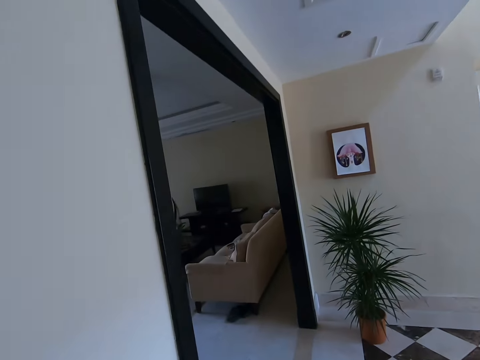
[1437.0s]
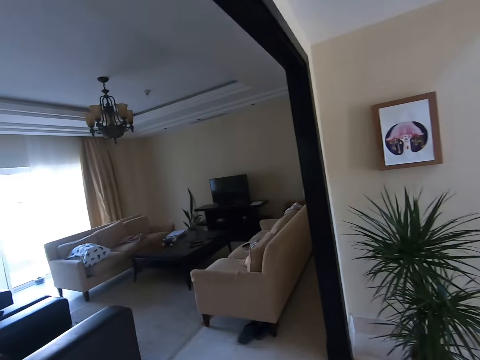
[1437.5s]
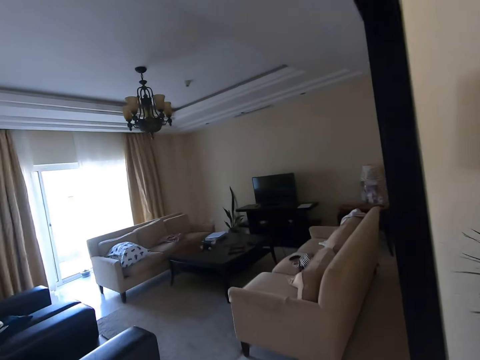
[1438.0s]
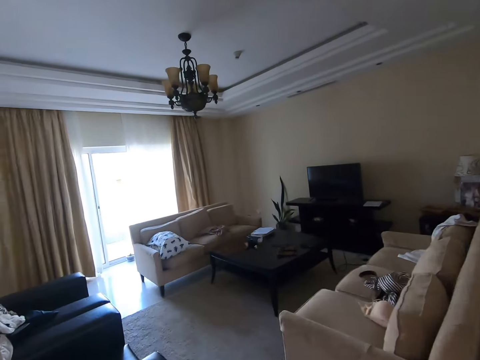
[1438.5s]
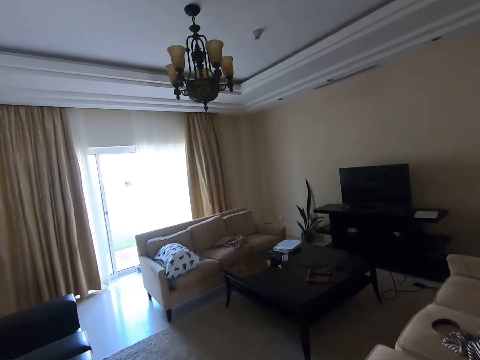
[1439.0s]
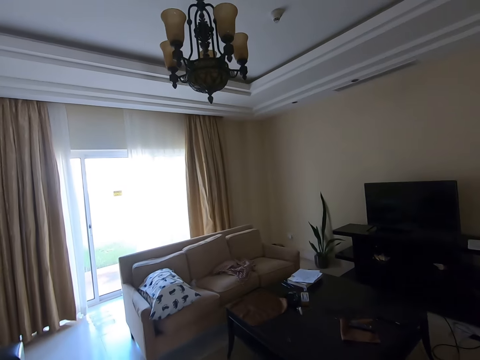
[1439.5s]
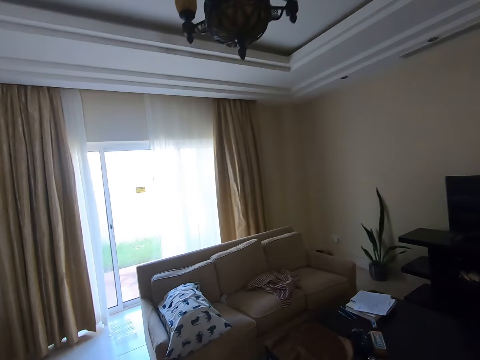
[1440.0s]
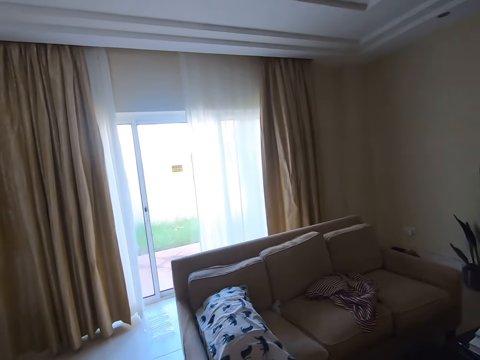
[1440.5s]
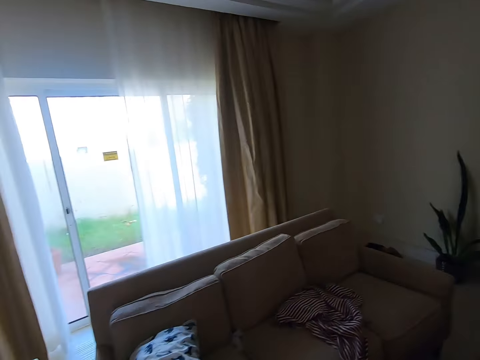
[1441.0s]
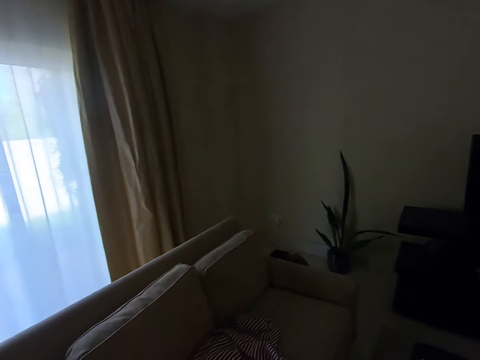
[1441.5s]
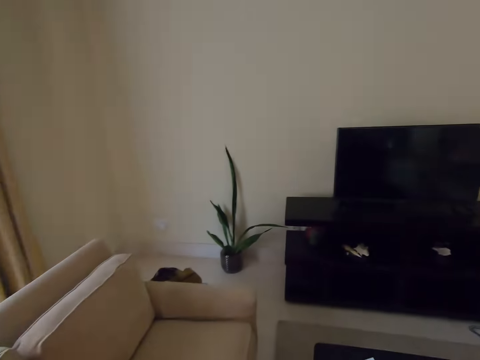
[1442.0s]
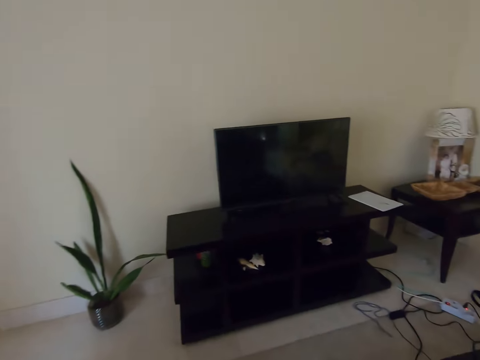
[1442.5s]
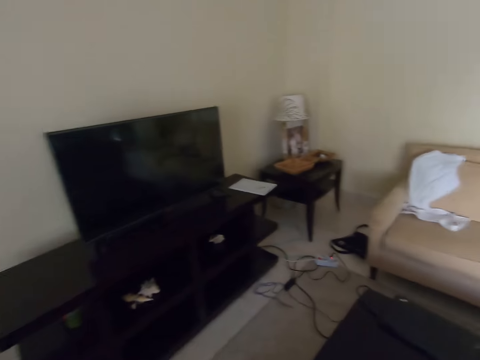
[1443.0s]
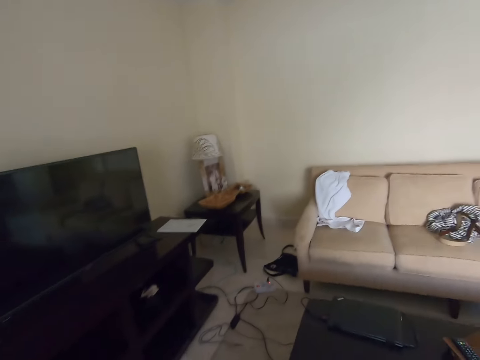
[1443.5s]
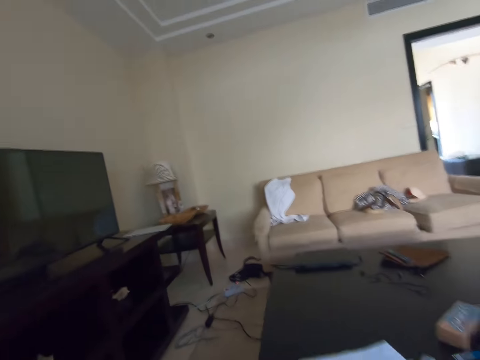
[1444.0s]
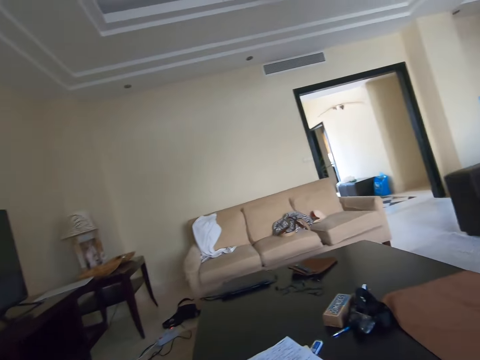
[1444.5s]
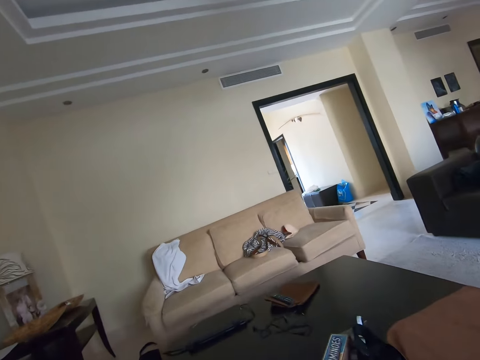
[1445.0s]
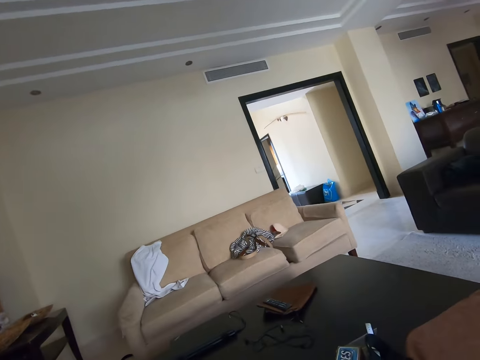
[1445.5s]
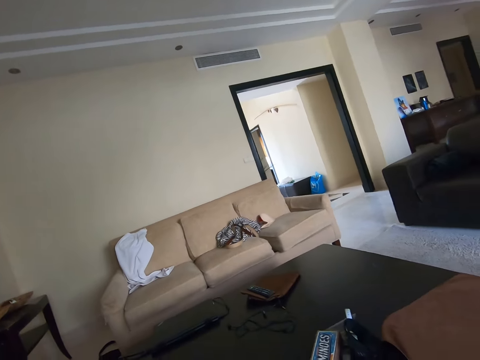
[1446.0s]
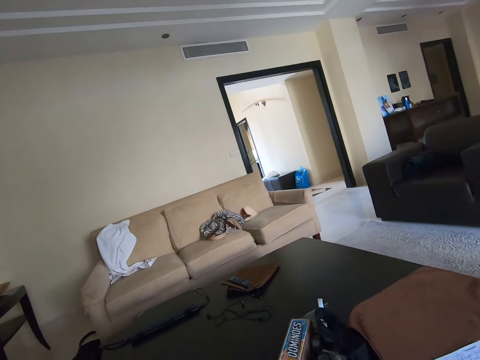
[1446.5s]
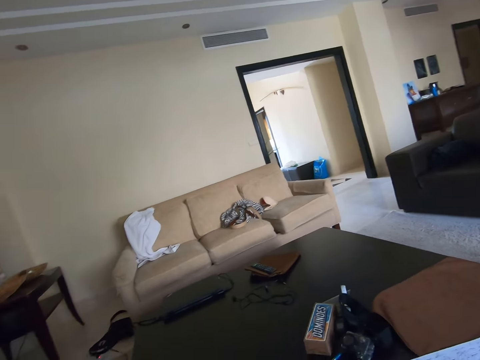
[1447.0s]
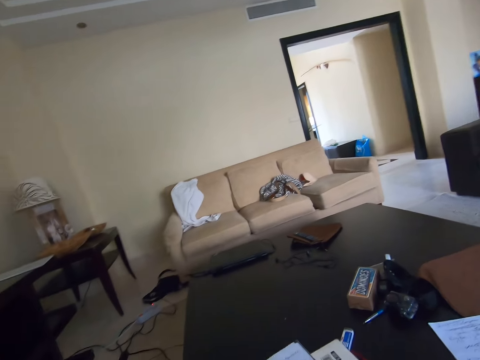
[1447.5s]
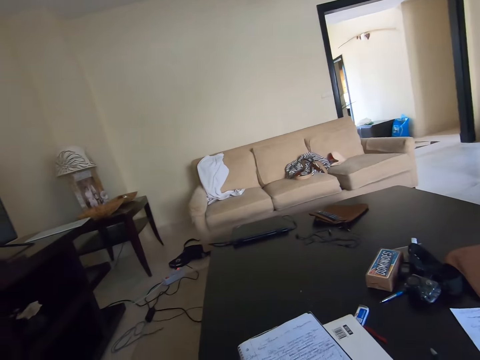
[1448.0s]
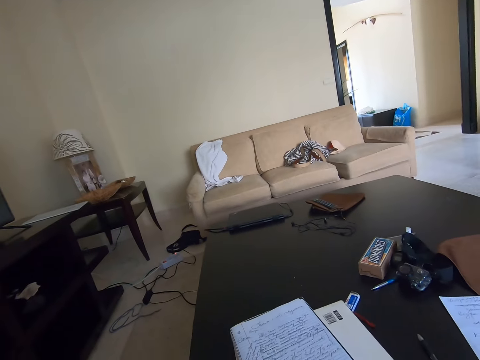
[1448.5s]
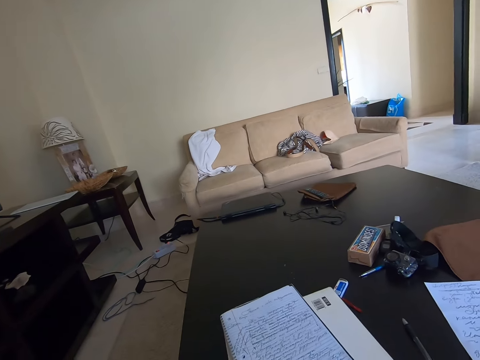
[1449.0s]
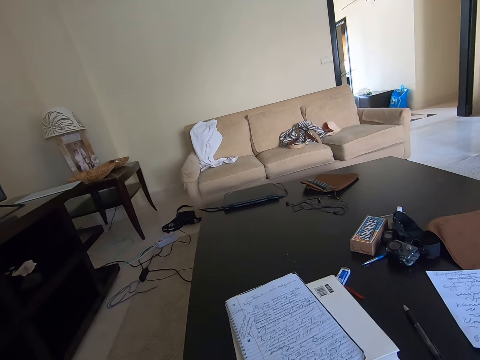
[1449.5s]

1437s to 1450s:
The camera wearer walks to the living room. They sit on a sofa and look around the house.

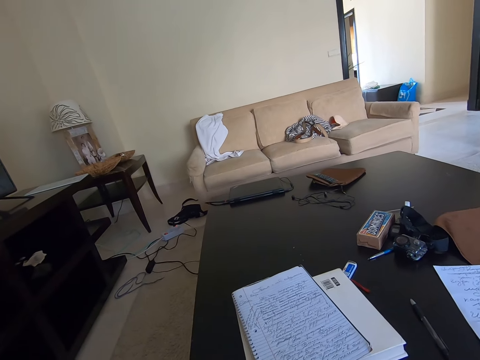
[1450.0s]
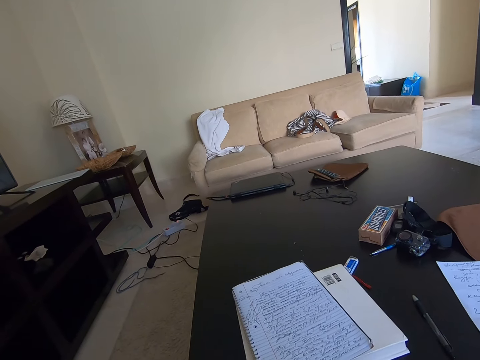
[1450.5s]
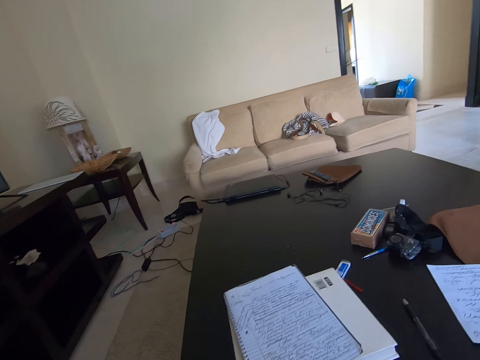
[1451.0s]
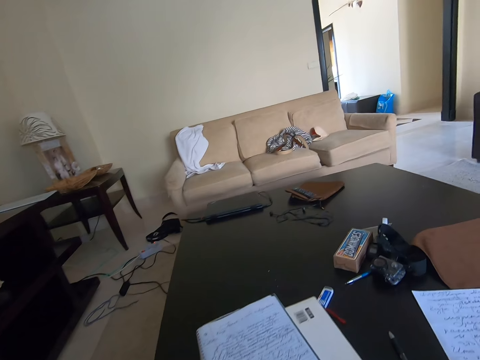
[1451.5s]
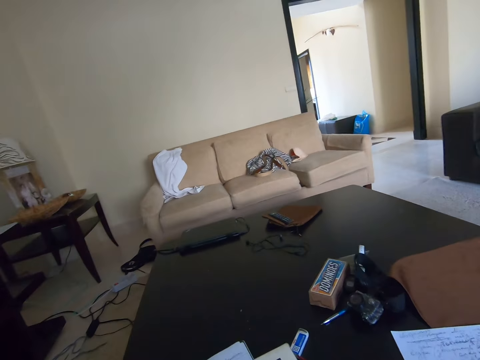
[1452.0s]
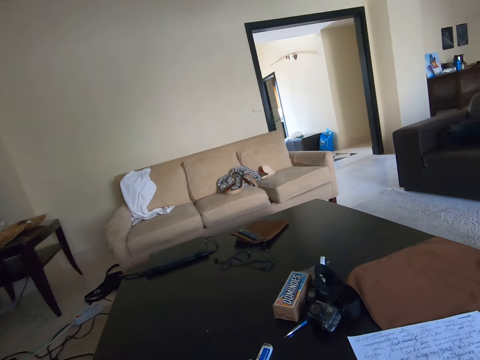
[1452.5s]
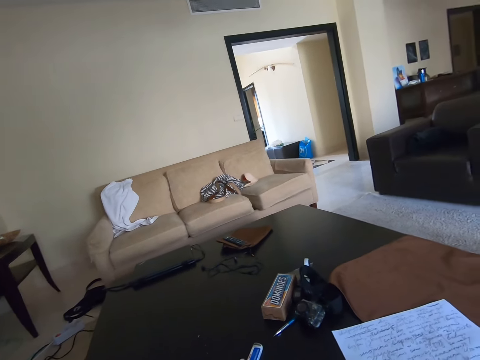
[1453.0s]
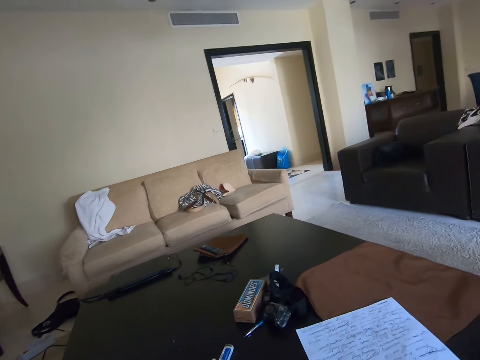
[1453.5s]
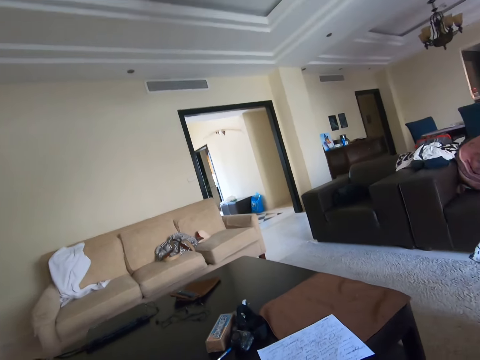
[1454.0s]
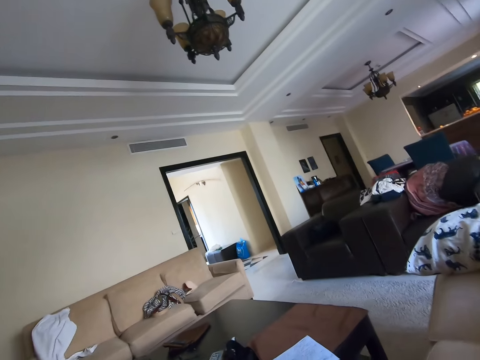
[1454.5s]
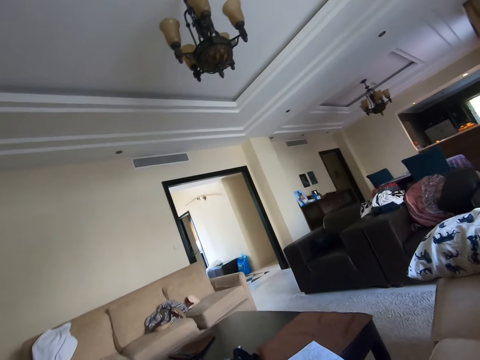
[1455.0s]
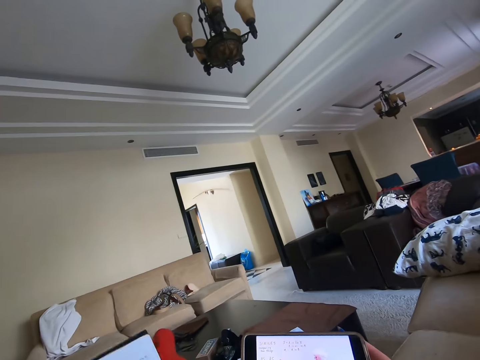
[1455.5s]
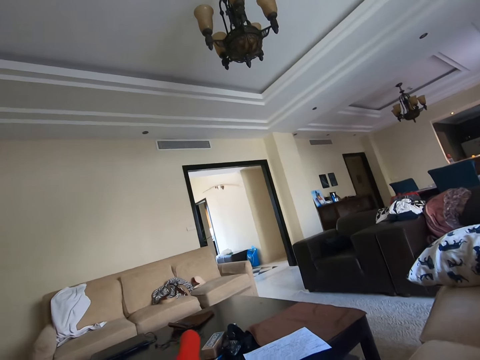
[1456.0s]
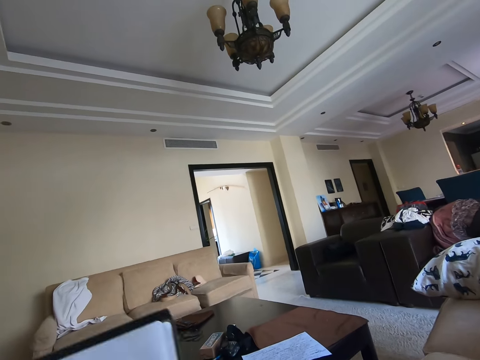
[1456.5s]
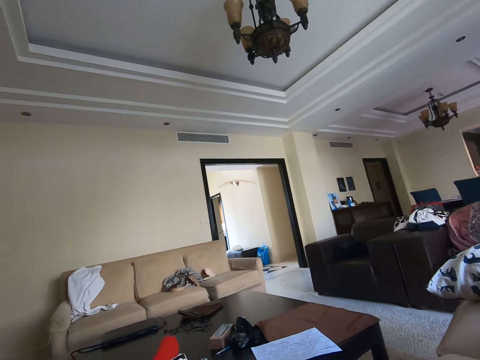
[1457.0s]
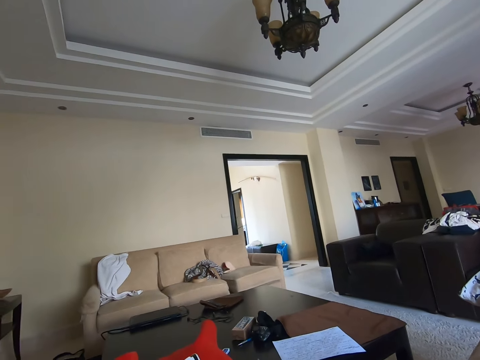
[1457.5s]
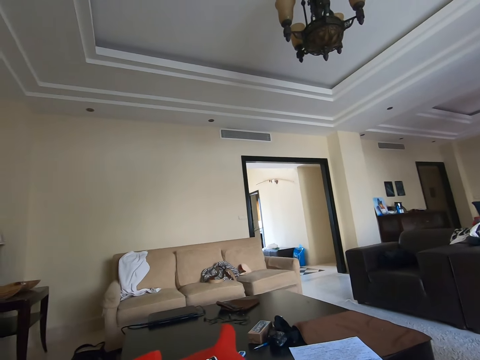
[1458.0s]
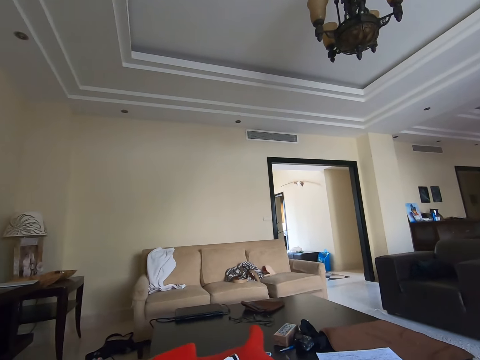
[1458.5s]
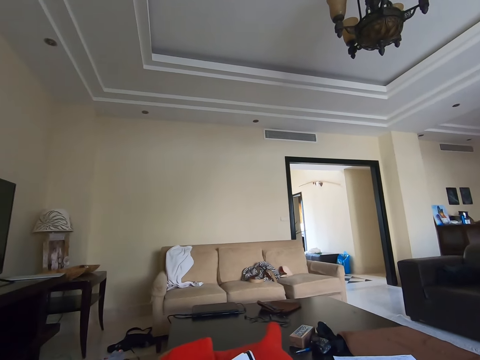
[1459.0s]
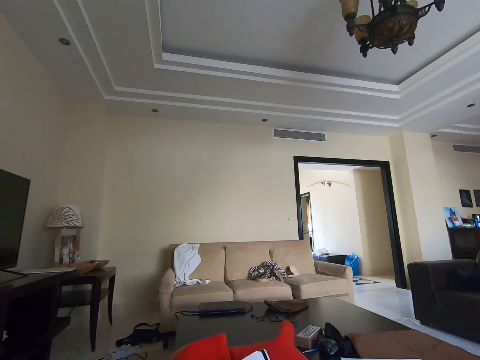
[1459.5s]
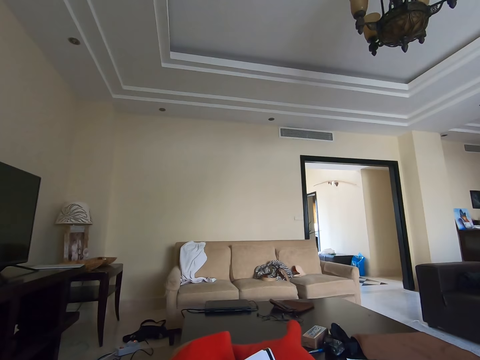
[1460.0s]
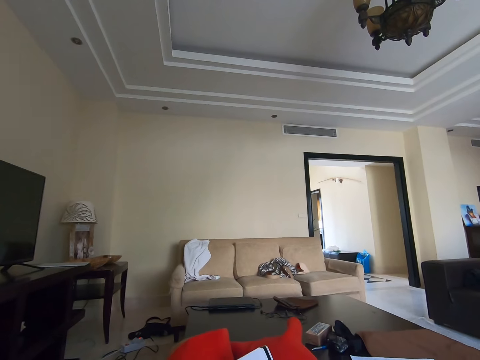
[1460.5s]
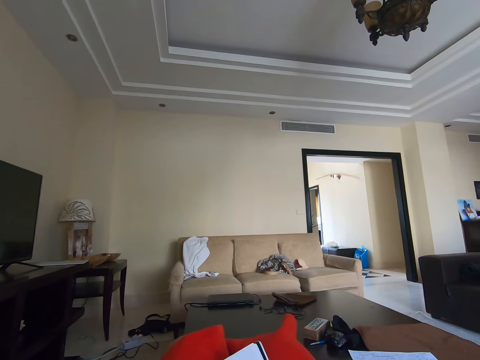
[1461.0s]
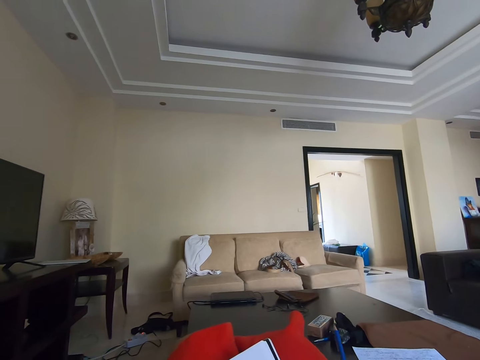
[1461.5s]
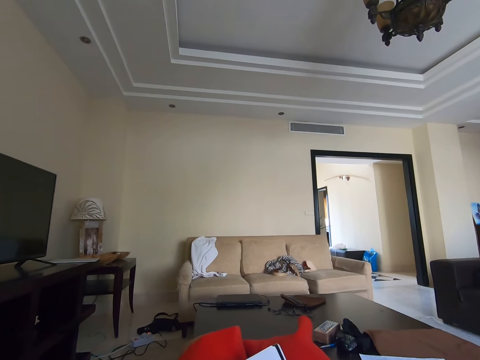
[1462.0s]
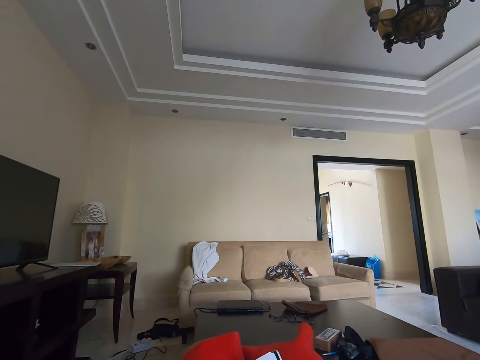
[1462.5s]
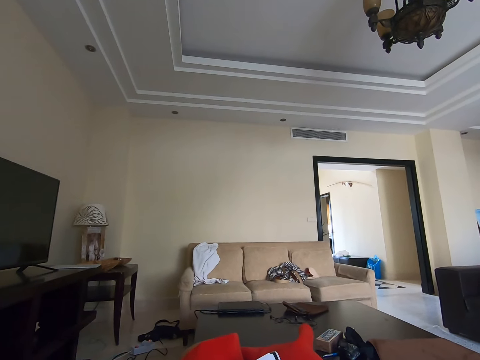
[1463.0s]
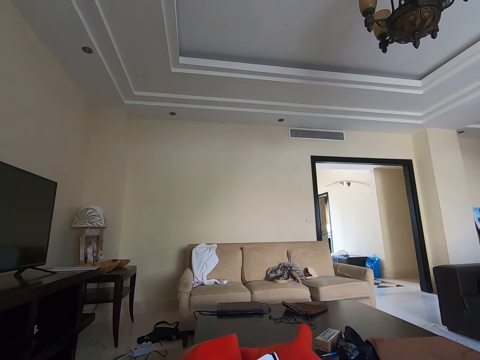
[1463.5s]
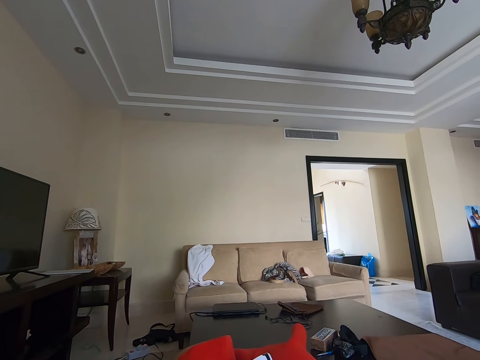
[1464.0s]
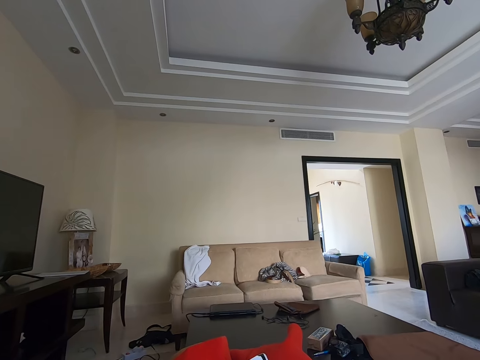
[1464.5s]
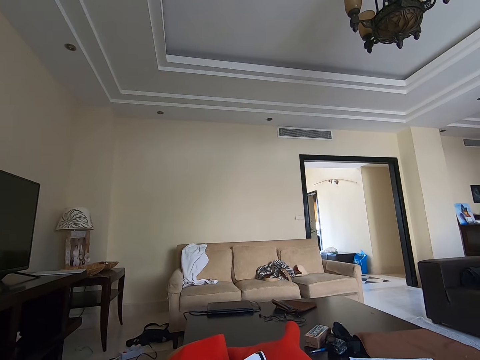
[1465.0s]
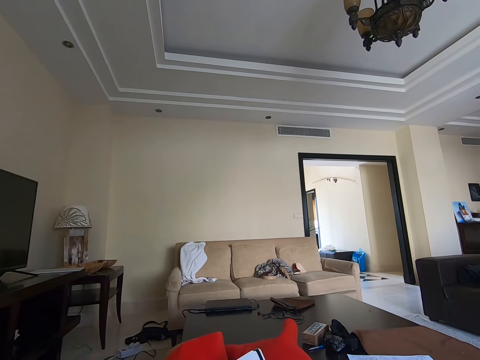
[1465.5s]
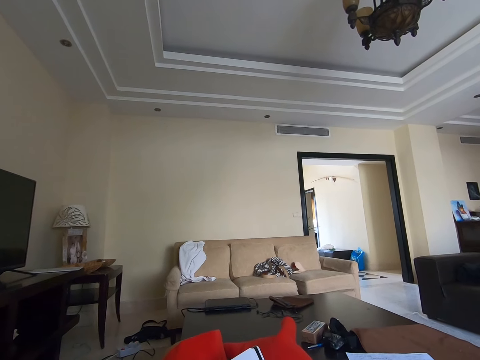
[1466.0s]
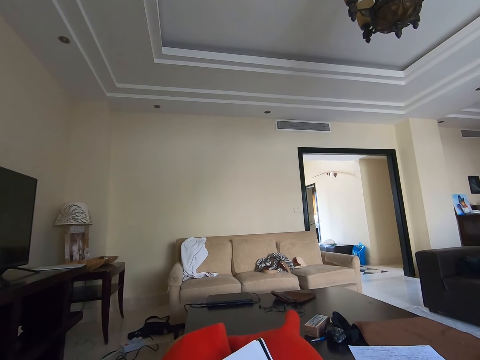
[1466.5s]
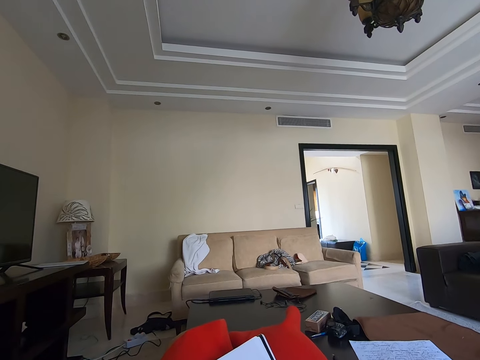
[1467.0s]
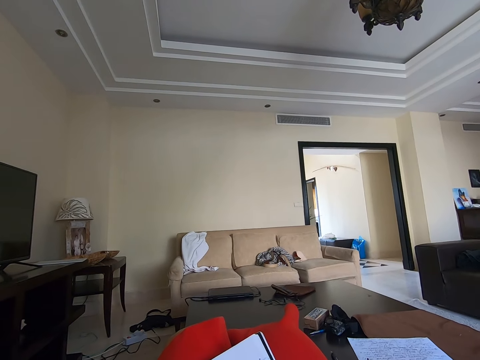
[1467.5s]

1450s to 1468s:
The camera wearer converses. They lift papers. They hold a phone.
